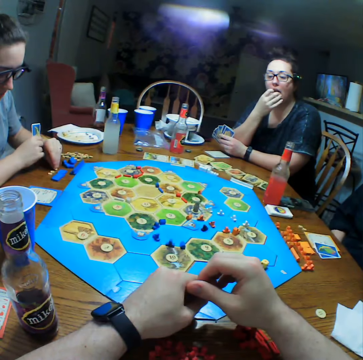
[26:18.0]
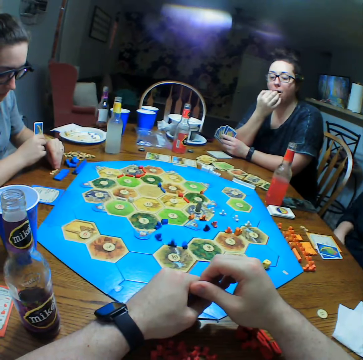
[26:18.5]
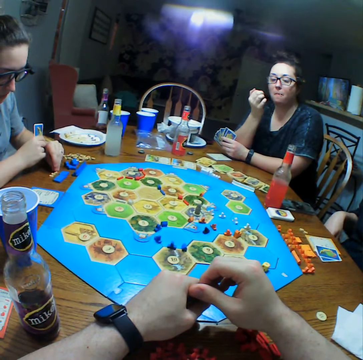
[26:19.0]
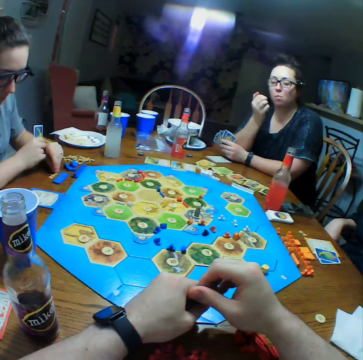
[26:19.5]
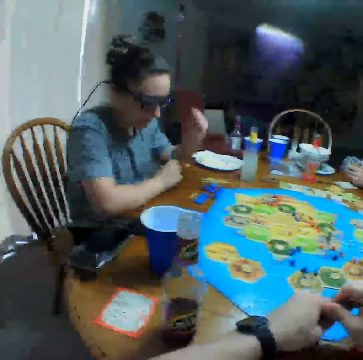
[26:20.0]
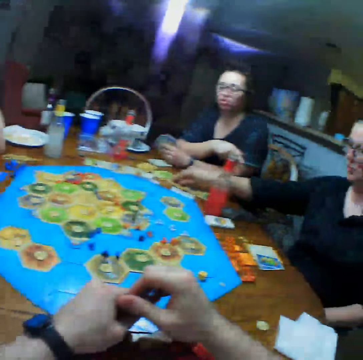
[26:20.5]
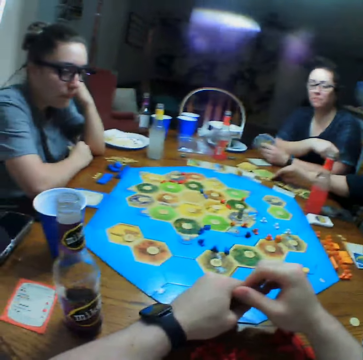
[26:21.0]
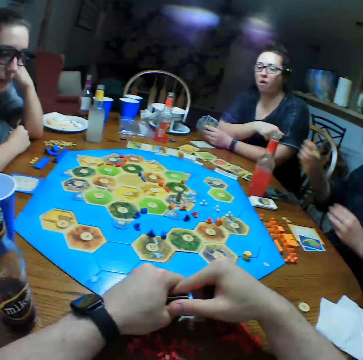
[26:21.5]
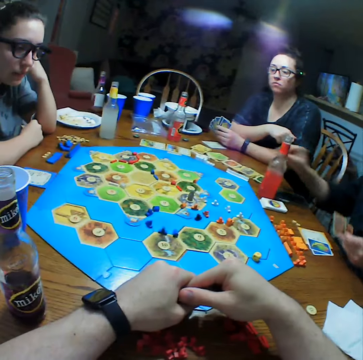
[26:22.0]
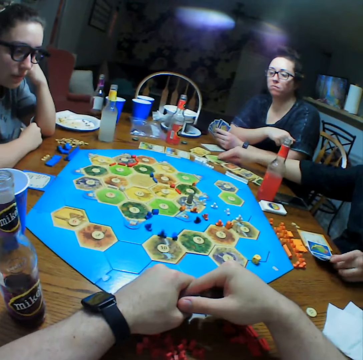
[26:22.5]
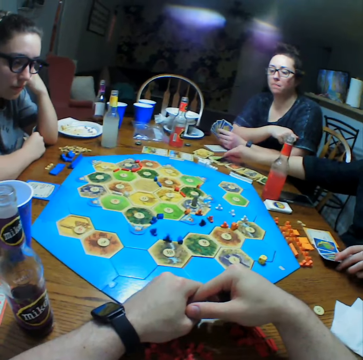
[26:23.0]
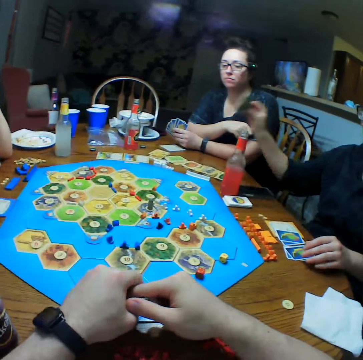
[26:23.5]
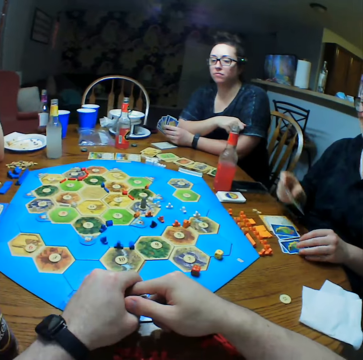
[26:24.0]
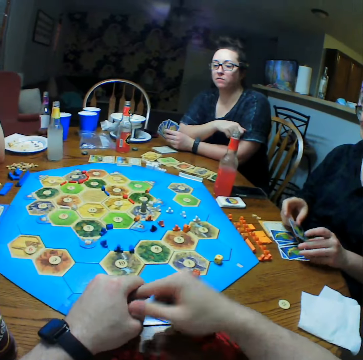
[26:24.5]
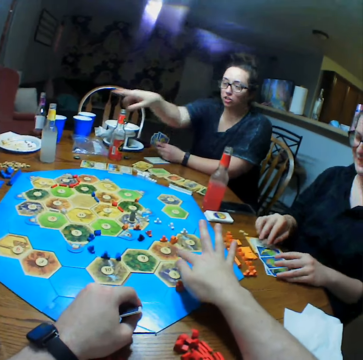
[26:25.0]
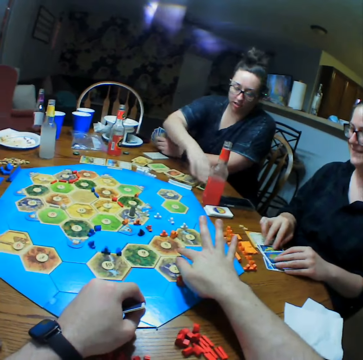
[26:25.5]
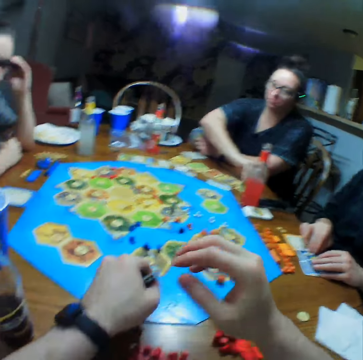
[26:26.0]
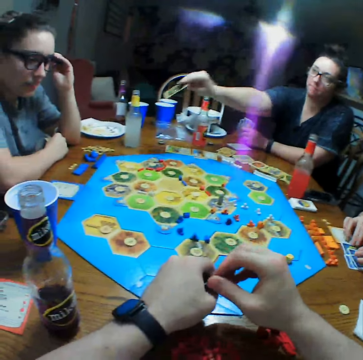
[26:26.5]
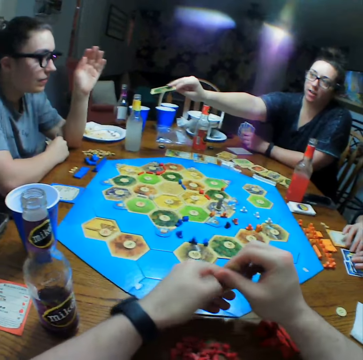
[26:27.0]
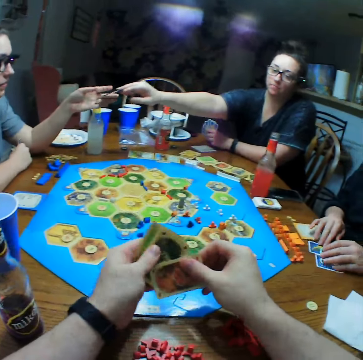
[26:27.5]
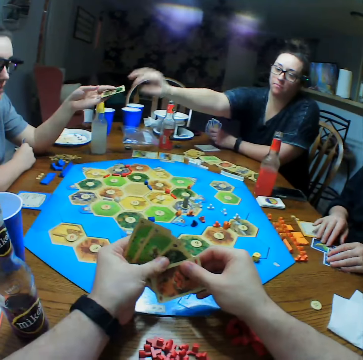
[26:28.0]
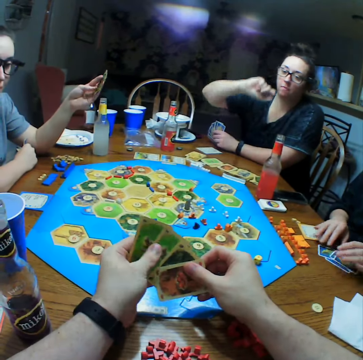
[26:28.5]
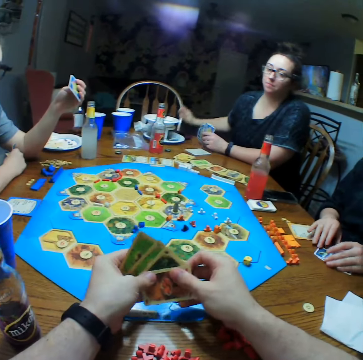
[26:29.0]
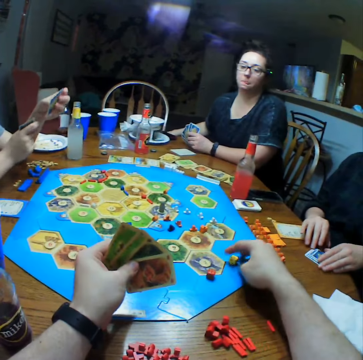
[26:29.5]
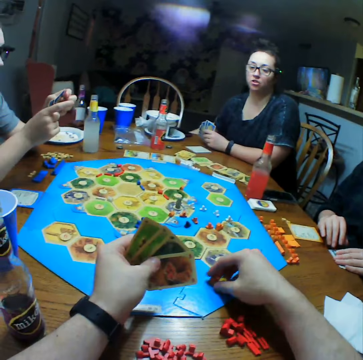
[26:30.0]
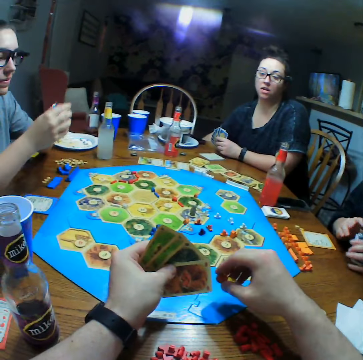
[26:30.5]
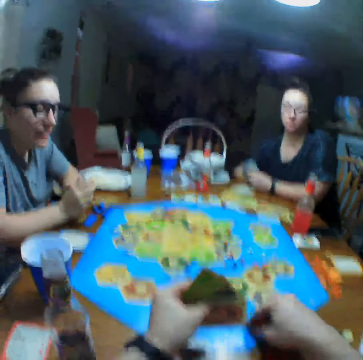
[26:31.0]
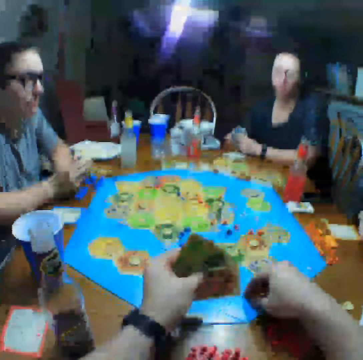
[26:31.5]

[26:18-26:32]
The camera wearer holds cards. A person eats crisps. Another person holds dice on the table. The first person wipes hands on the table. A third person takes the card on the table and puts cards on the table. The first person puts the card on the table and points at the second person. The camera wearer stretches hand. The first person picks up a card. The second person takes a card from the first person. The camera wearer selects cards. The third person collects cards.

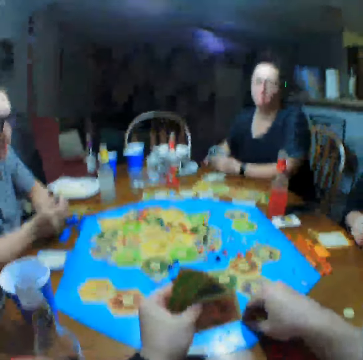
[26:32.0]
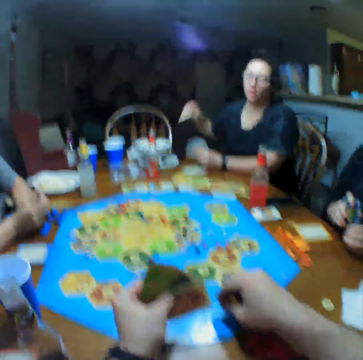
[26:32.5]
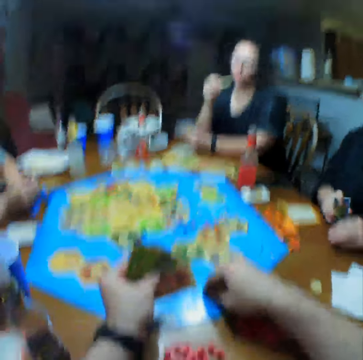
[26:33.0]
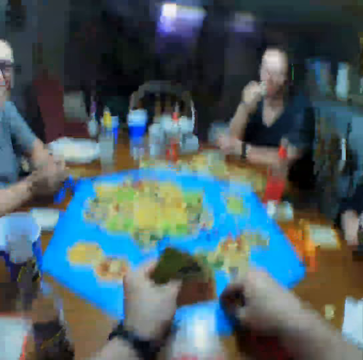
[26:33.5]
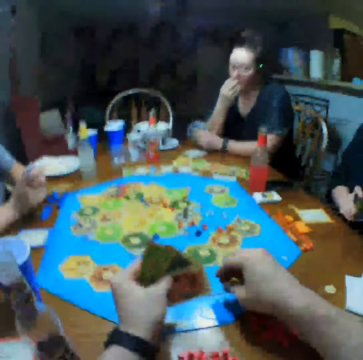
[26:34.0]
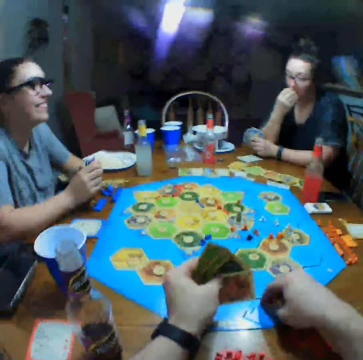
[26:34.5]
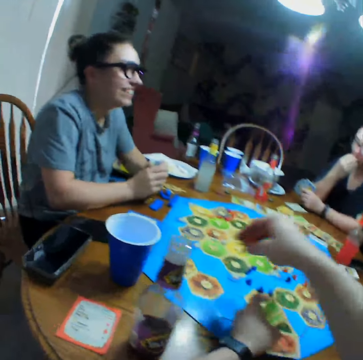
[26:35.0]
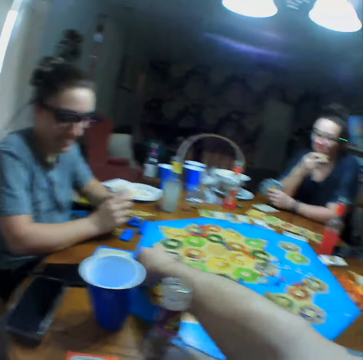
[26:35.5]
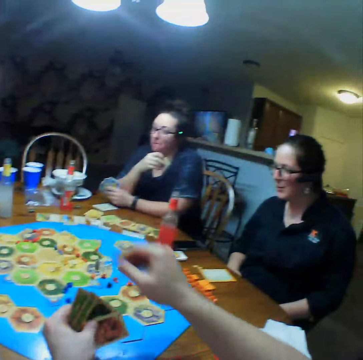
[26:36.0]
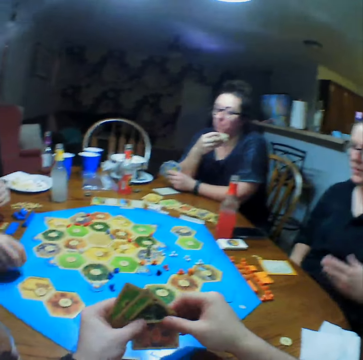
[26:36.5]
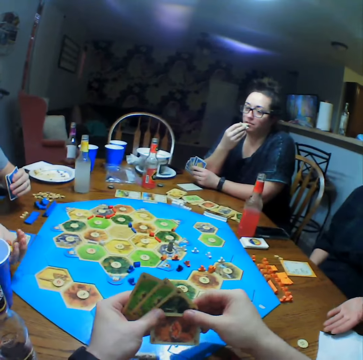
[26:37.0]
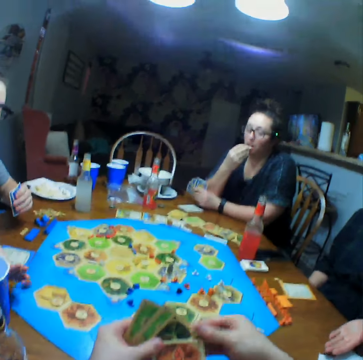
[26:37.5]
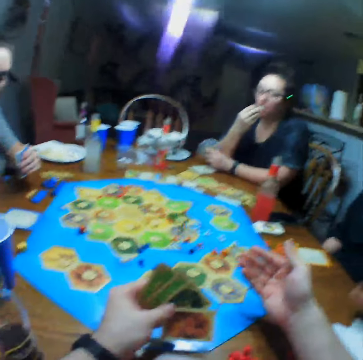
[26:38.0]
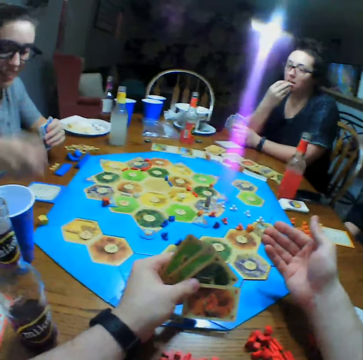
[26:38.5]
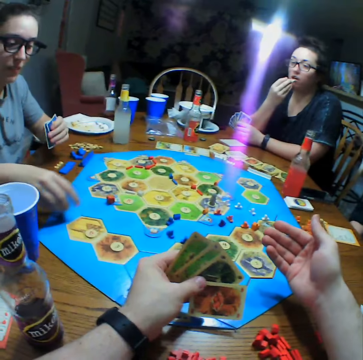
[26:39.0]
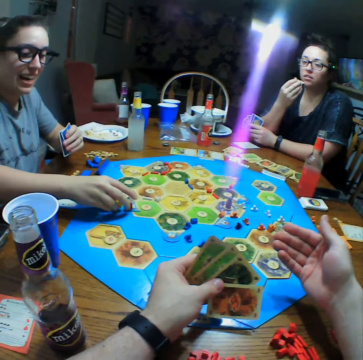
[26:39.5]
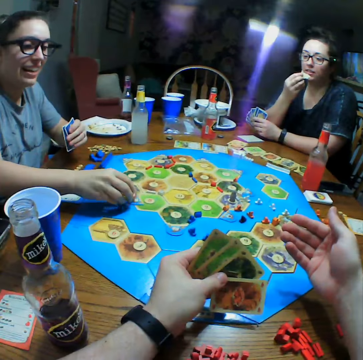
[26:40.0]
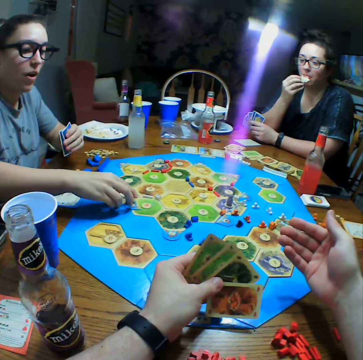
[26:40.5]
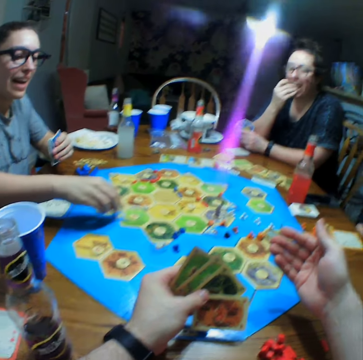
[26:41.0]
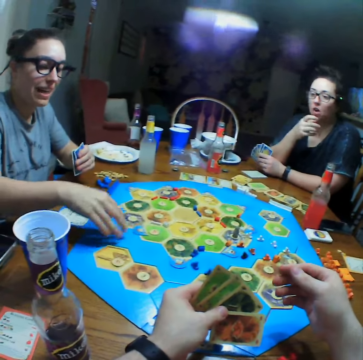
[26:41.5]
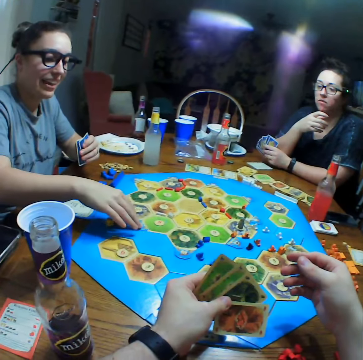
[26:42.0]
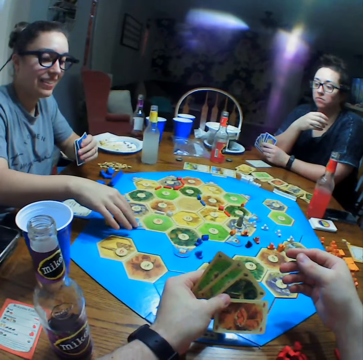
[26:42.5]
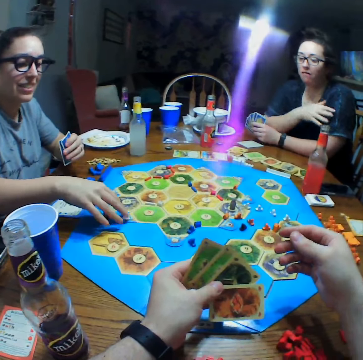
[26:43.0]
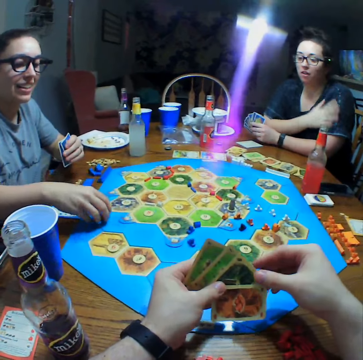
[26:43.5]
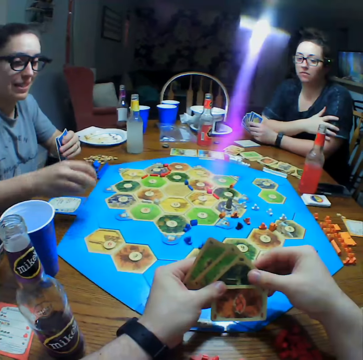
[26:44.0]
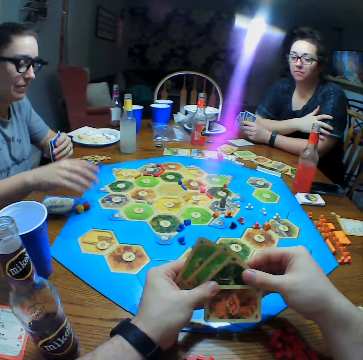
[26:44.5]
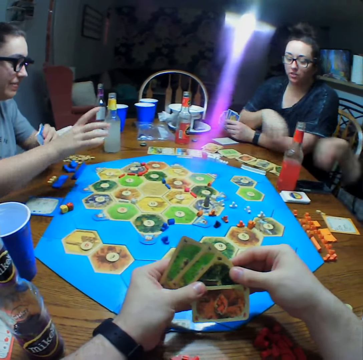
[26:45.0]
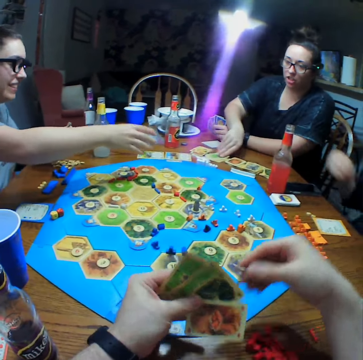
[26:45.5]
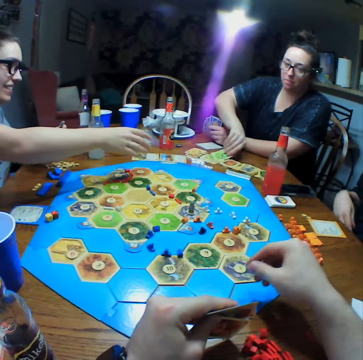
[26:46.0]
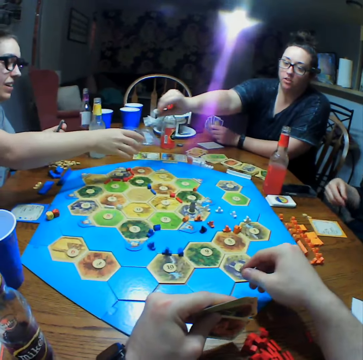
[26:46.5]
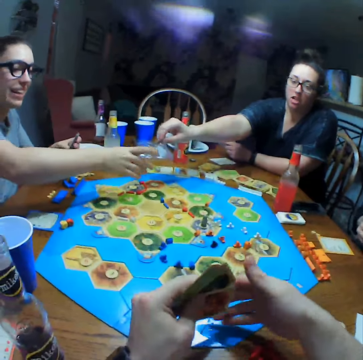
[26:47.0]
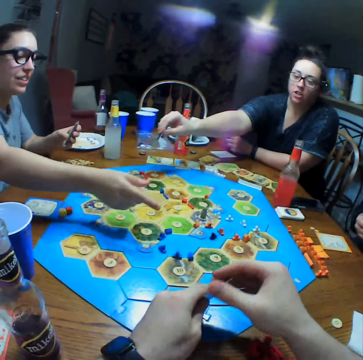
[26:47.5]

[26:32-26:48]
A person picks crisps. The person eats the crisps. The camera wearer taps the board. They put dice on the table. Another person collects the dice and throws the dice on the table. The other person picks the dice and drags a card on the Monopoly board. The first person wipes hands. The other person picks a card.

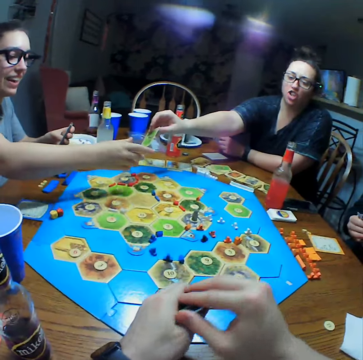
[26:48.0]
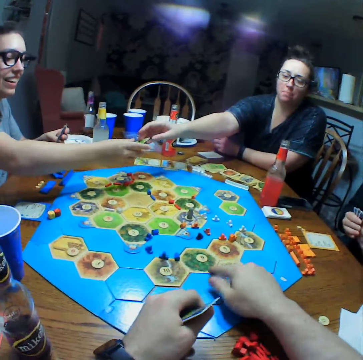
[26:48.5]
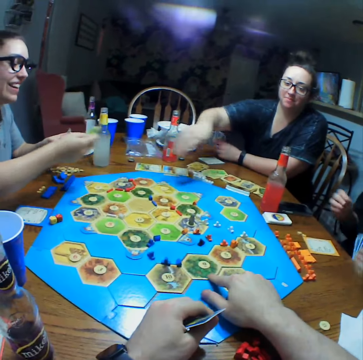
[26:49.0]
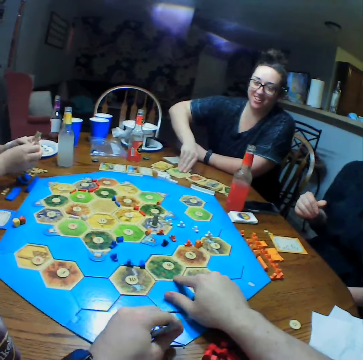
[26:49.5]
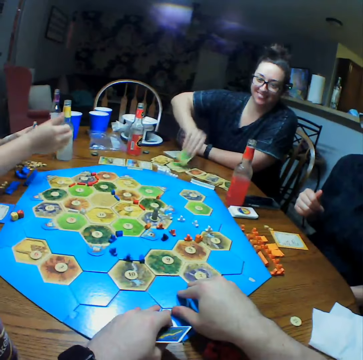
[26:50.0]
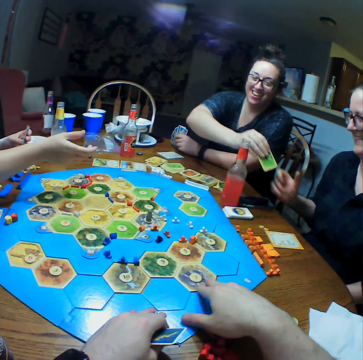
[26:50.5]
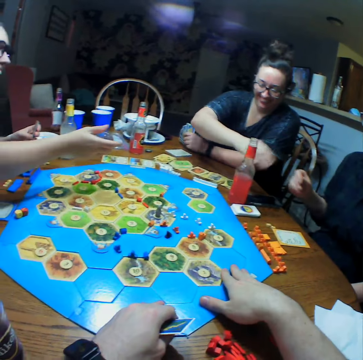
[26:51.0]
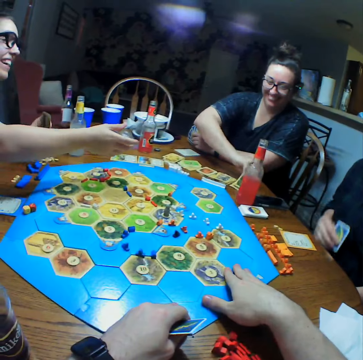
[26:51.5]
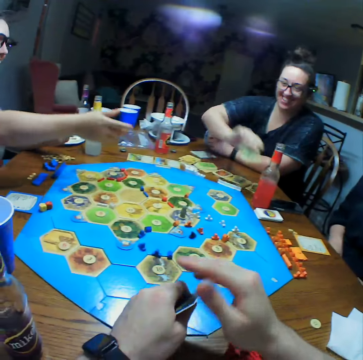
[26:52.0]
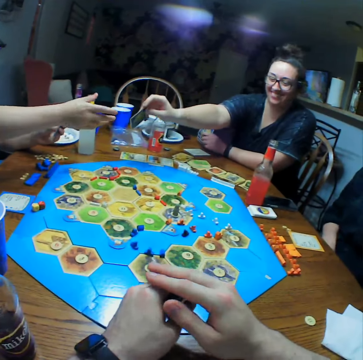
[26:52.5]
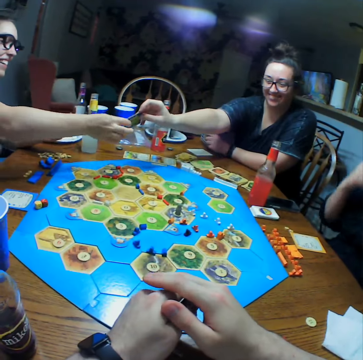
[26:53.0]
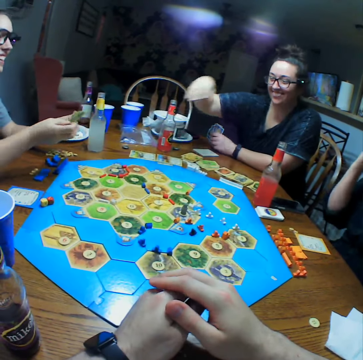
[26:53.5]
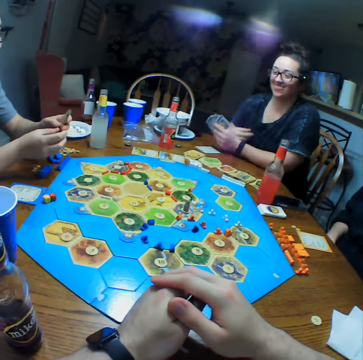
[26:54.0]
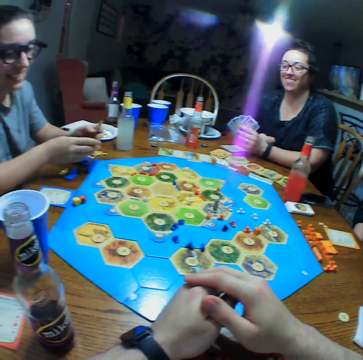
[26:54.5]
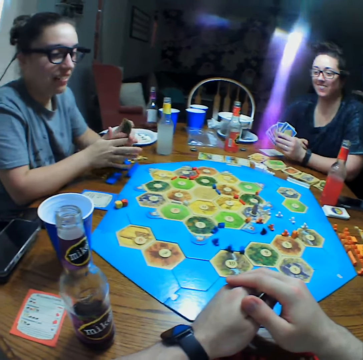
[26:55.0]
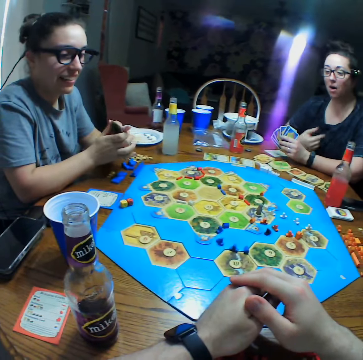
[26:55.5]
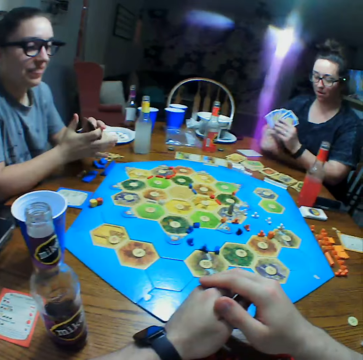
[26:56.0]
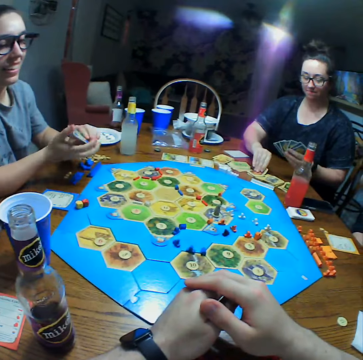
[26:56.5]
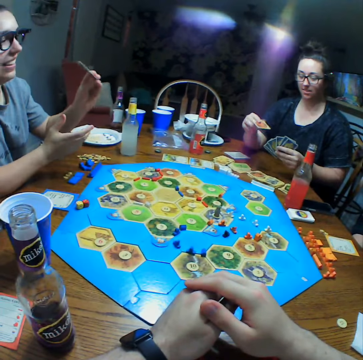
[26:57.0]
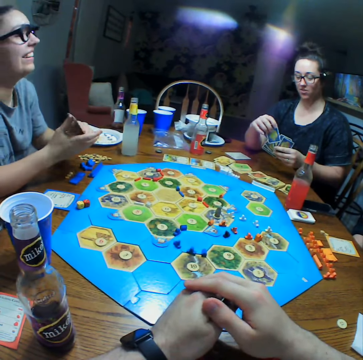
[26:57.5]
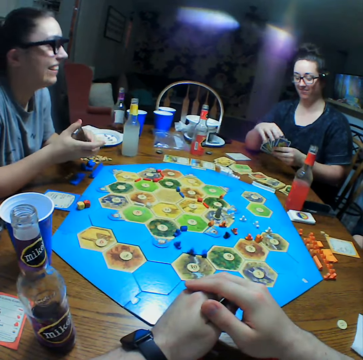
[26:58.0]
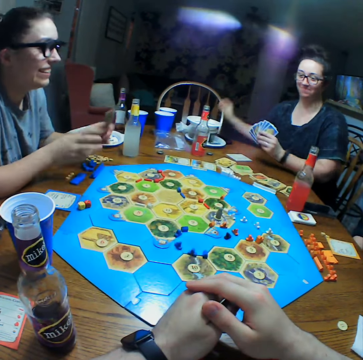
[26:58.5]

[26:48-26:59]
A person gives another person a card. The first person picks a card. A third person picks a card from the first person. The second person stretches the hand. The first person gives the second person a card. The third person touches the head. The second person adjusts the cards. The first person takes a card on the table.
